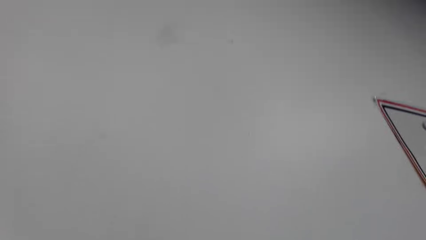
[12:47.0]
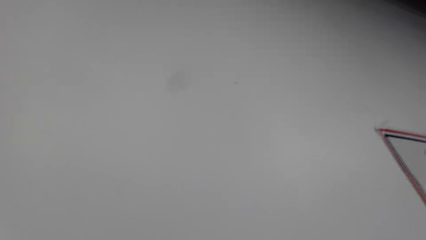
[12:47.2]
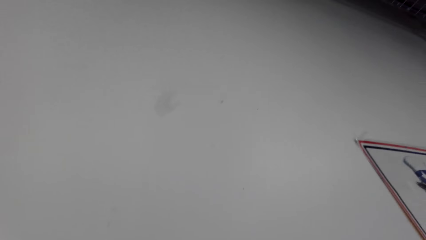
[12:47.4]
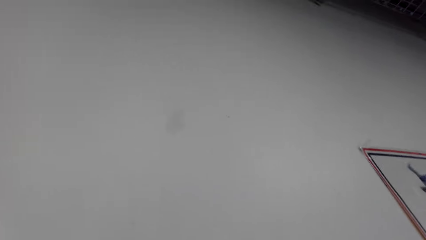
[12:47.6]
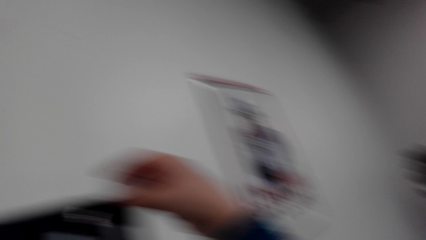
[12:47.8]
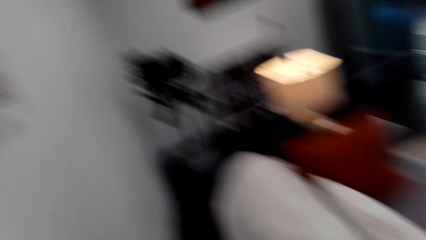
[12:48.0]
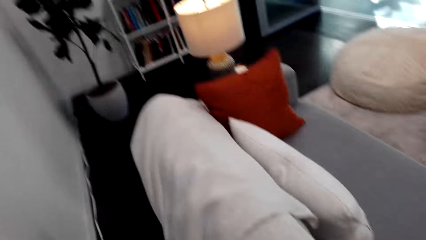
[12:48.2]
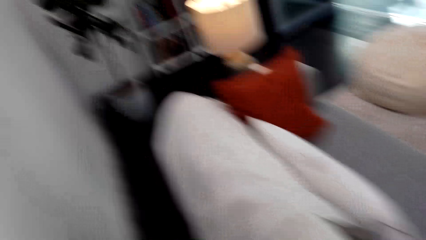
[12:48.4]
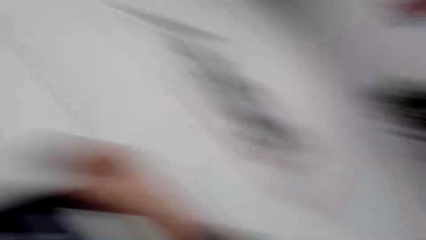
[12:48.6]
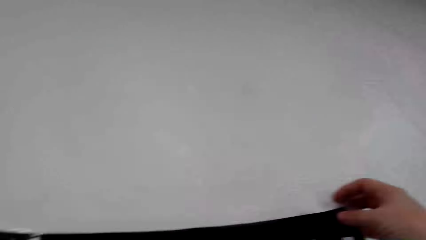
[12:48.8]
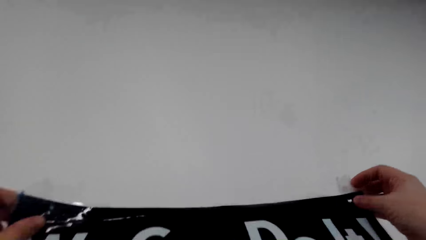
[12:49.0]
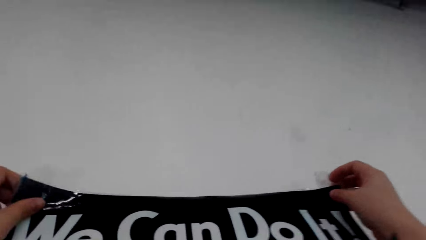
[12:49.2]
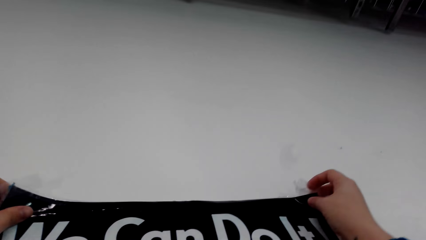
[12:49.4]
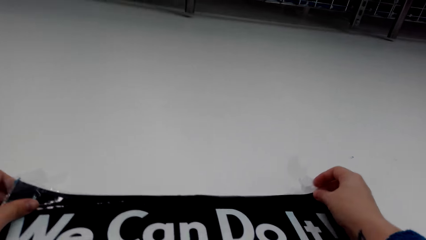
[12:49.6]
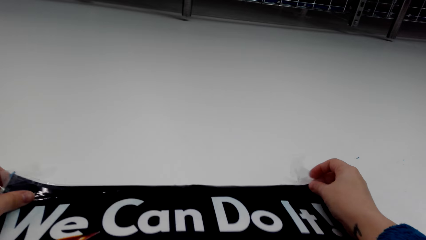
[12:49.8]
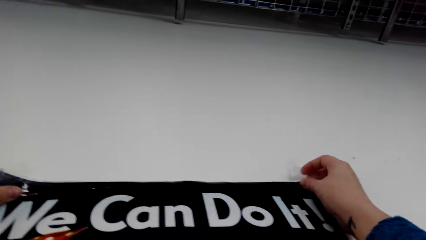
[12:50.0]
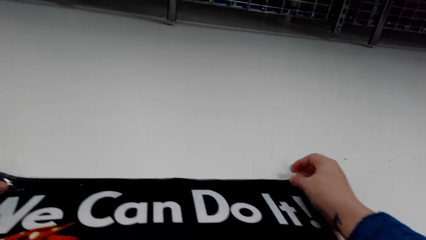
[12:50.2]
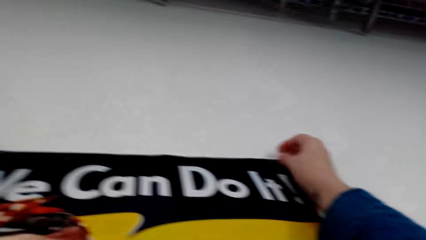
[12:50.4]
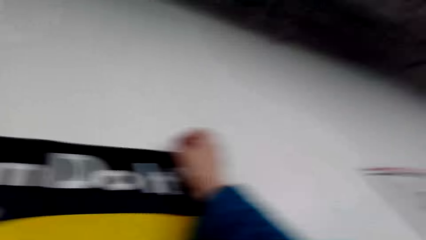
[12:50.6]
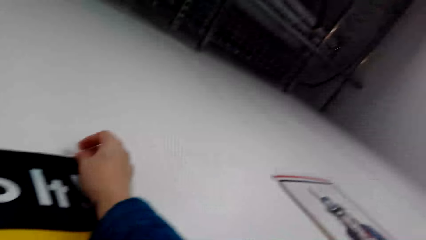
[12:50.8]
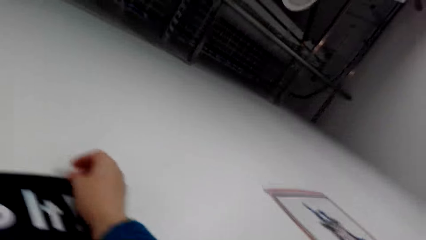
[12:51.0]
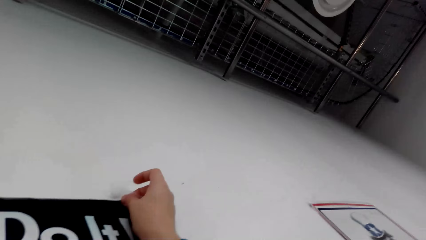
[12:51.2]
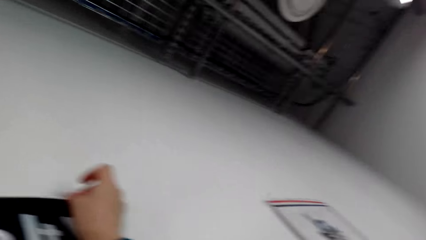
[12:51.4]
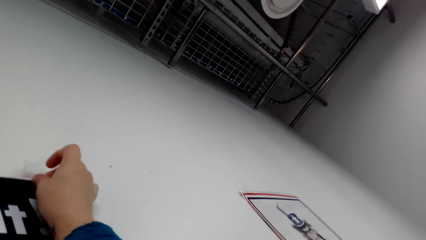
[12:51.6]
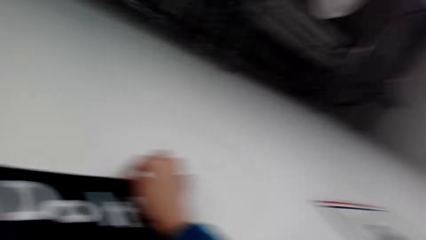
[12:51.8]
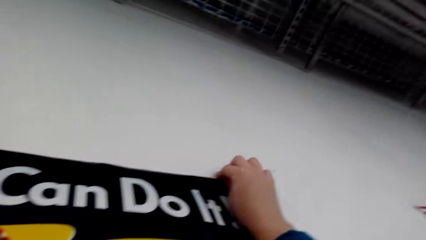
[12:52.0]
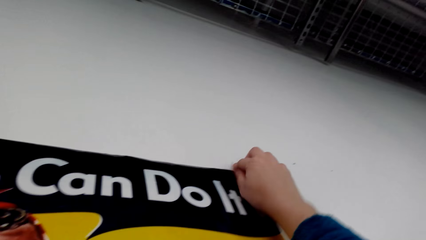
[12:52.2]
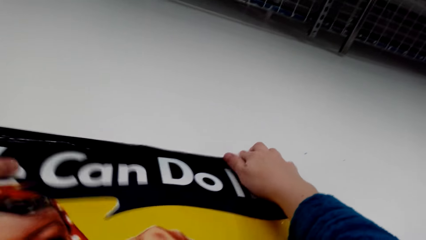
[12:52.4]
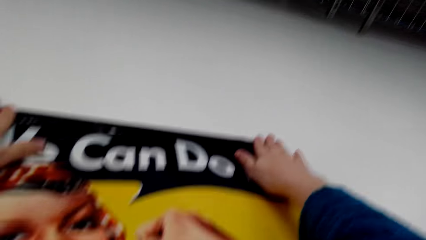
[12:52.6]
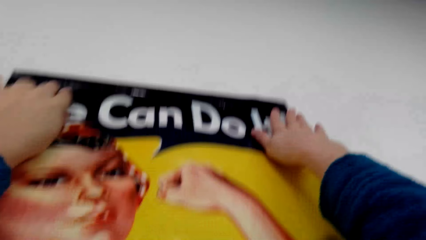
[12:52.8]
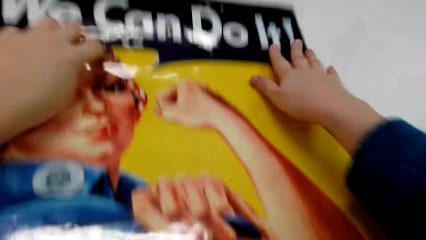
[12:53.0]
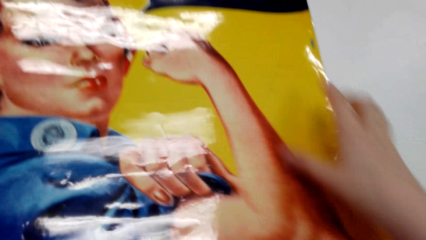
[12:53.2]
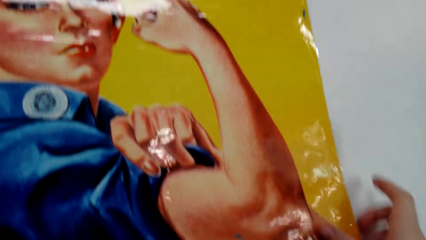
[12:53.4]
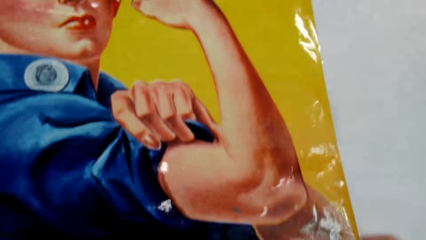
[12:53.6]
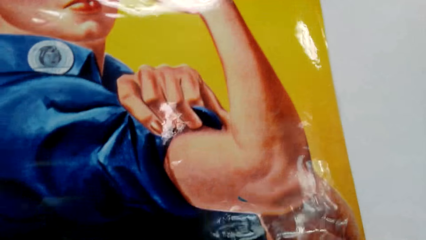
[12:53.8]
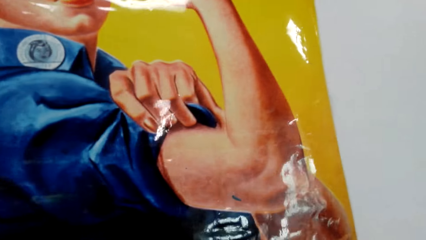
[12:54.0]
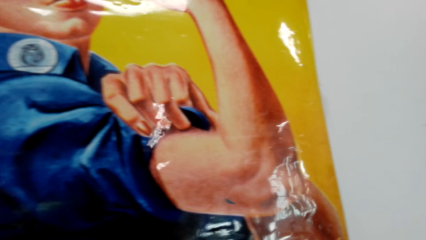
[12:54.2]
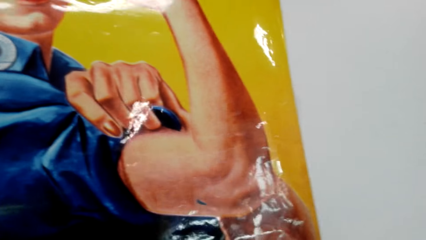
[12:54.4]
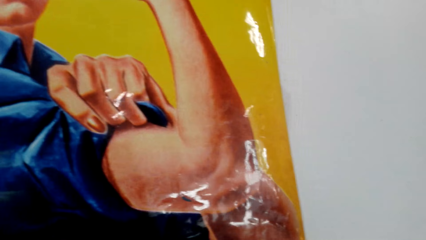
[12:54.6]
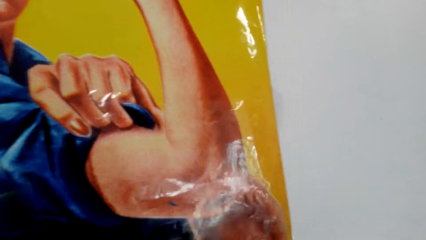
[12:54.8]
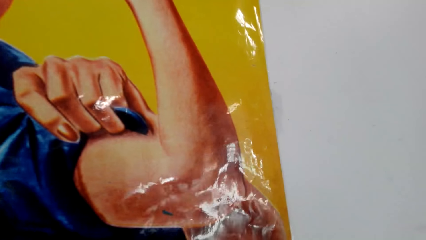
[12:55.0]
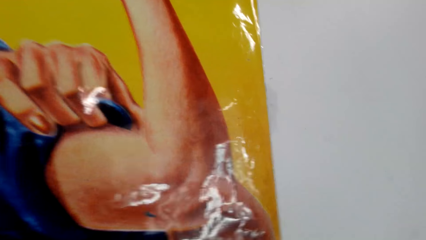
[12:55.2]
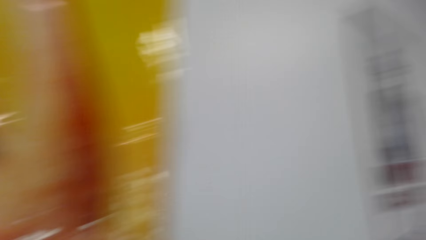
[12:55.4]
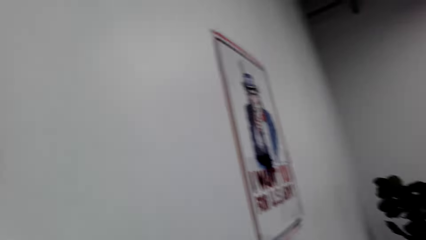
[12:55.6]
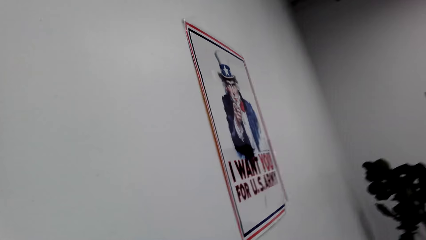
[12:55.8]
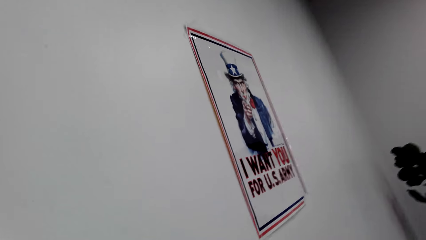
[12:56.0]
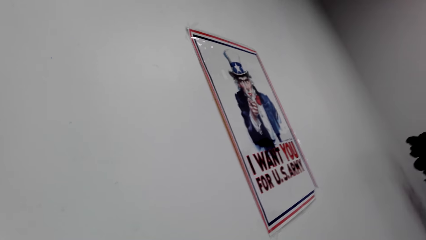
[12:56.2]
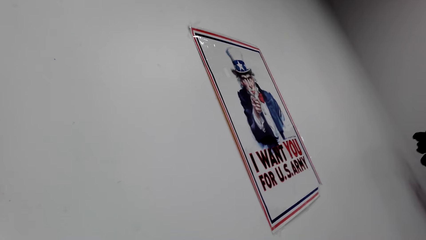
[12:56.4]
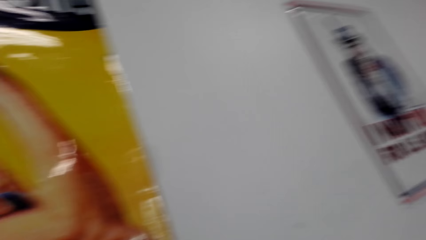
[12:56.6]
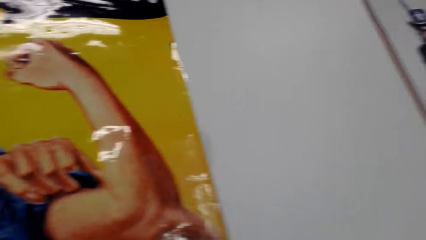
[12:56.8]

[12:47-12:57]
The camera wearer sticks a poster on the wall with a sellotape. They press the poster on the wall. They gaze at the other poster on the wall.

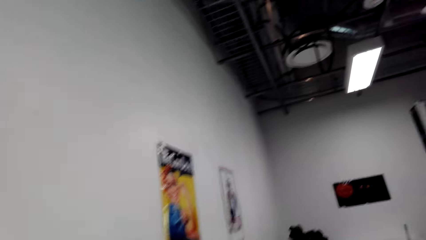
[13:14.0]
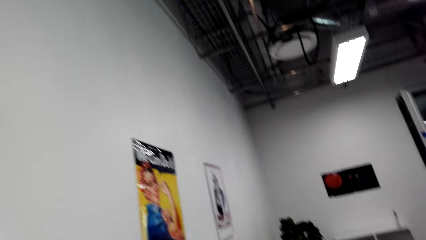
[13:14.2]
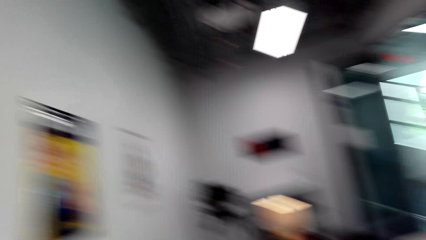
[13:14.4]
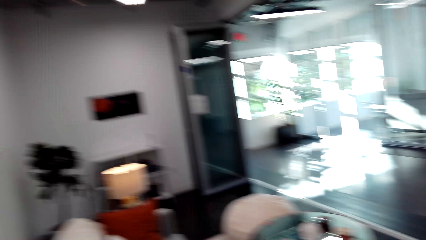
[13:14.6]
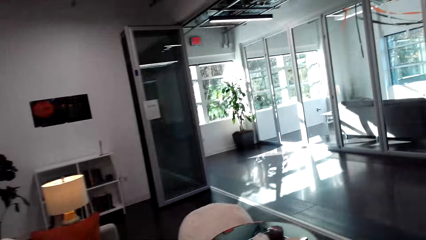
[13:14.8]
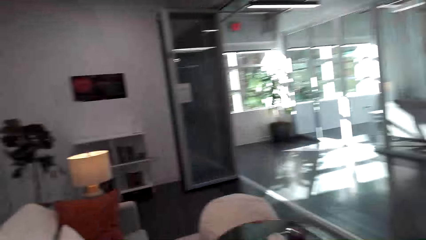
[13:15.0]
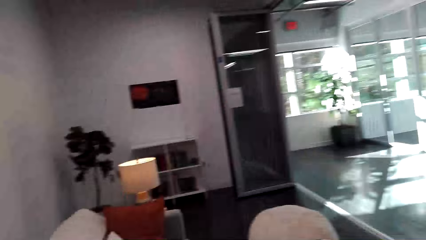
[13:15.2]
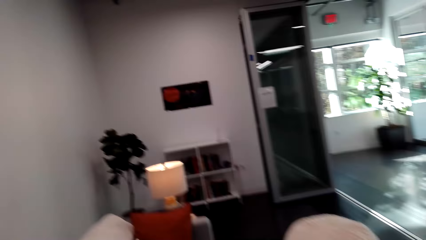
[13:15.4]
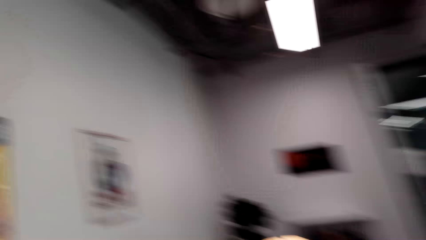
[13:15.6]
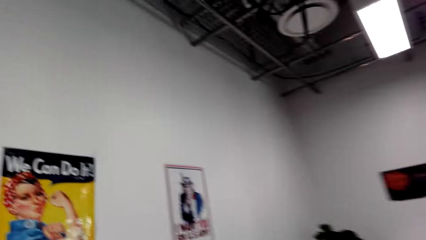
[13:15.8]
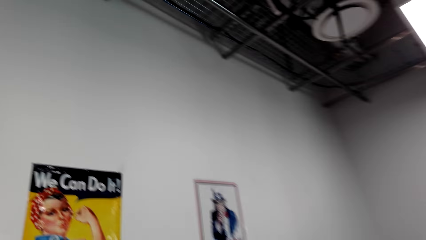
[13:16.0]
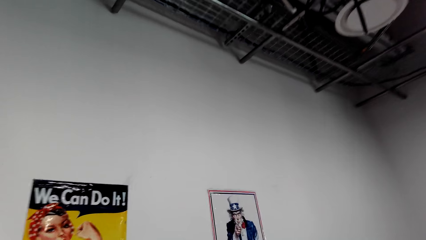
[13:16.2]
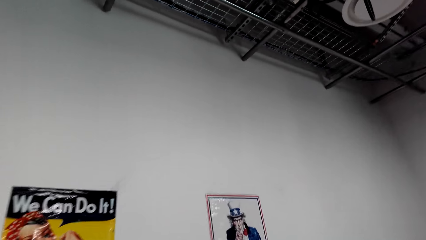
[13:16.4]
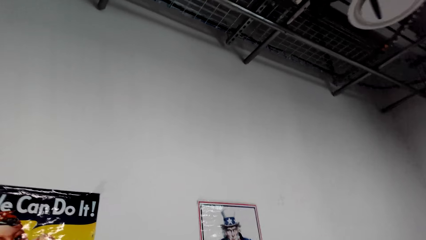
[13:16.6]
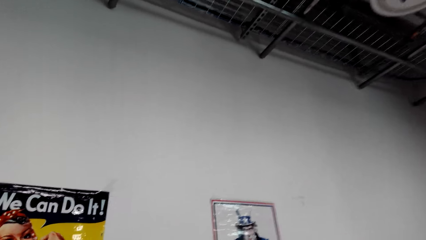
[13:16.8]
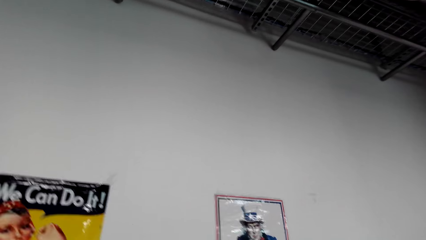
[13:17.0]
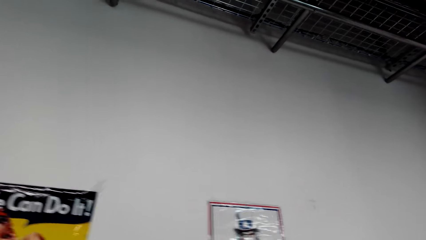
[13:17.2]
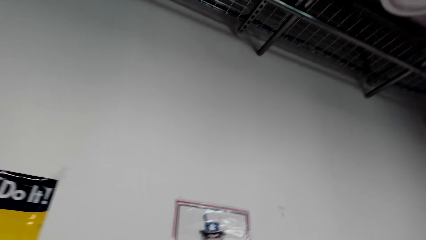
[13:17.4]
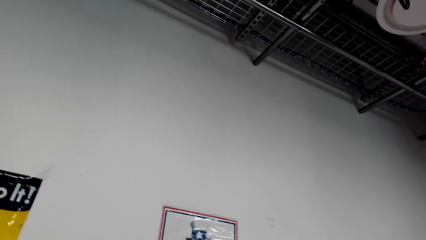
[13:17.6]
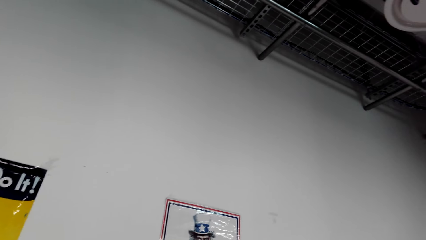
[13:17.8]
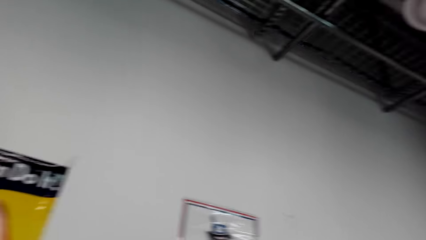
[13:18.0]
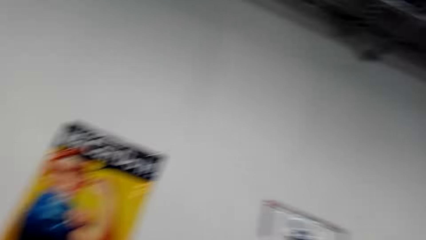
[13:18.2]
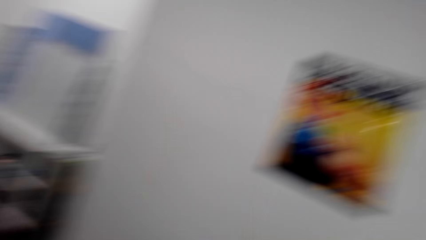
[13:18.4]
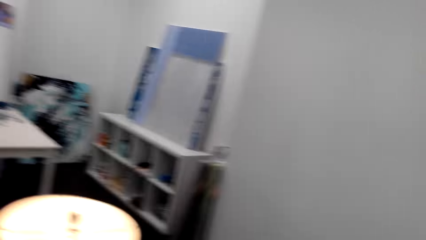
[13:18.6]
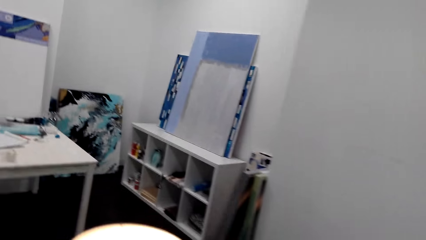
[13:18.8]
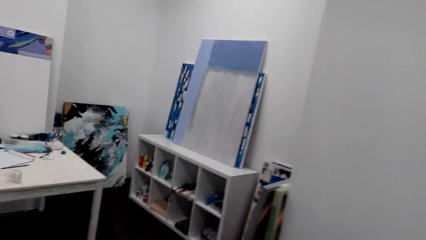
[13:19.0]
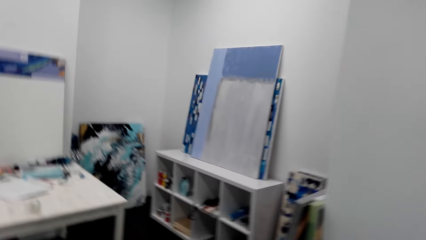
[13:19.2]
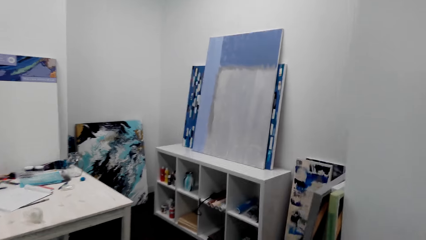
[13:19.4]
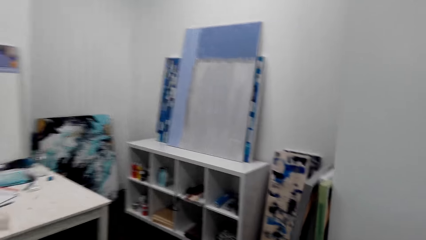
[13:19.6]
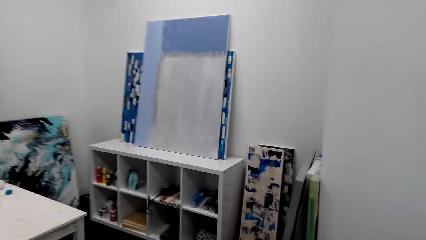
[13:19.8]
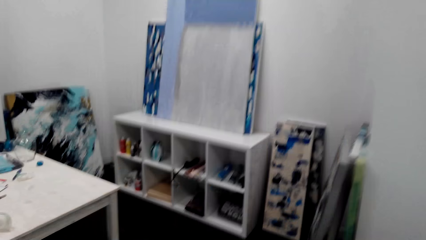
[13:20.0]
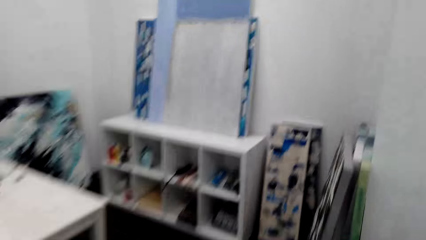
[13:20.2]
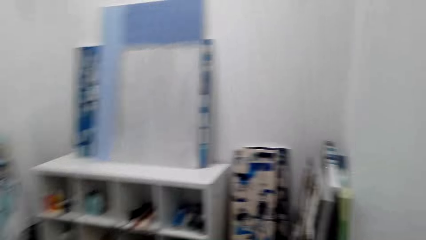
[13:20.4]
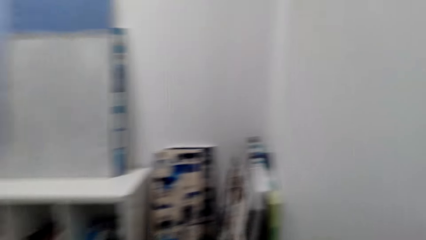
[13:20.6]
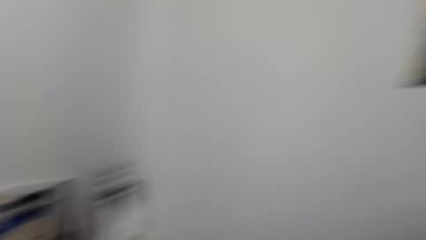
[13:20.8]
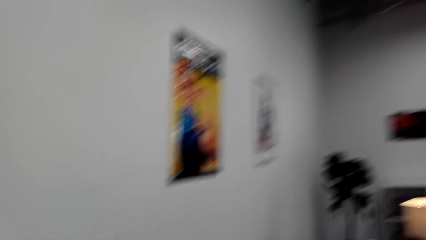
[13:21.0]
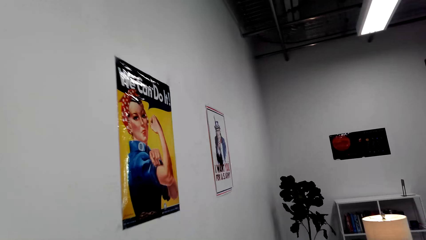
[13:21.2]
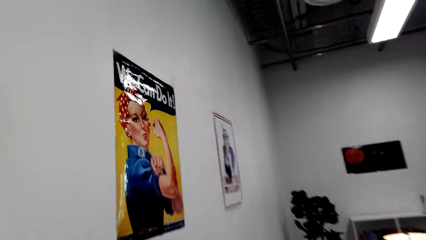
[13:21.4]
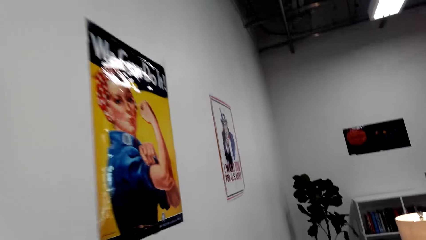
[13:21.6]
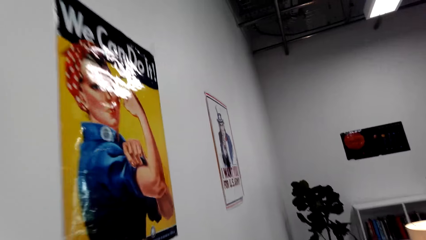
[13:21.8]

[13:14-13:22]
The camera wearer walks back to the poster. They look away. They walk back to the poster.
